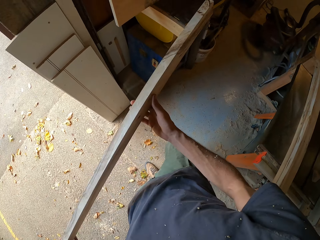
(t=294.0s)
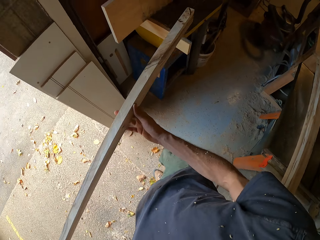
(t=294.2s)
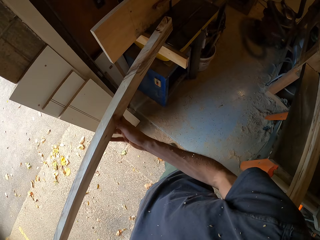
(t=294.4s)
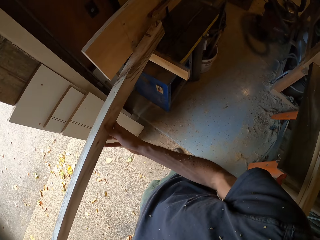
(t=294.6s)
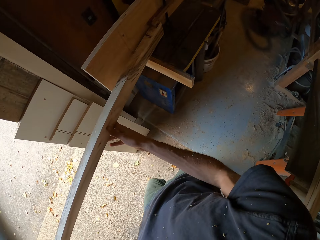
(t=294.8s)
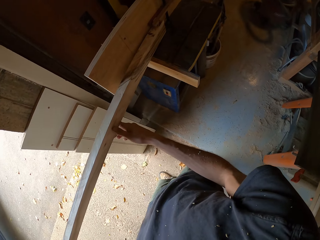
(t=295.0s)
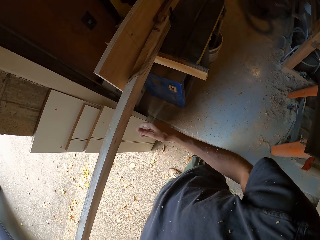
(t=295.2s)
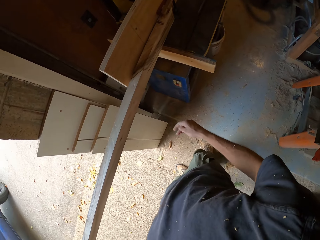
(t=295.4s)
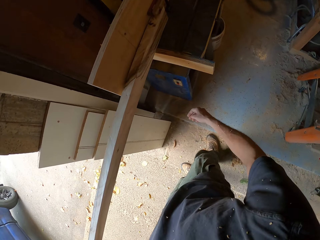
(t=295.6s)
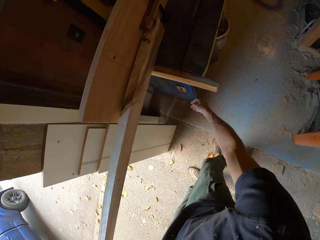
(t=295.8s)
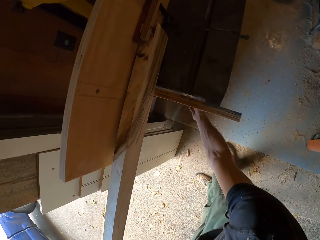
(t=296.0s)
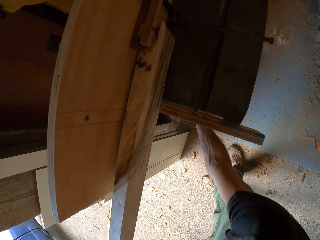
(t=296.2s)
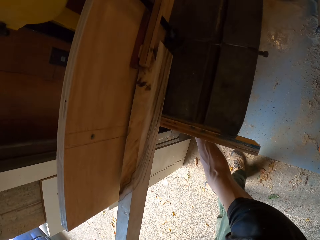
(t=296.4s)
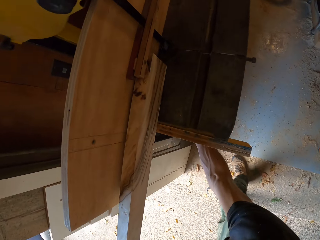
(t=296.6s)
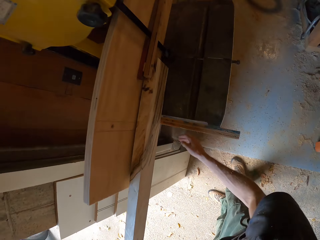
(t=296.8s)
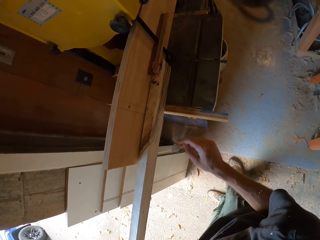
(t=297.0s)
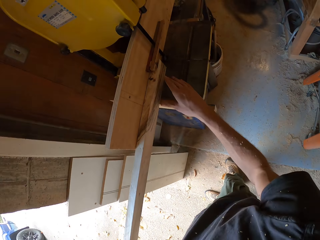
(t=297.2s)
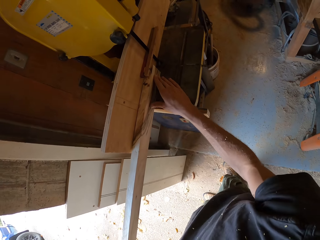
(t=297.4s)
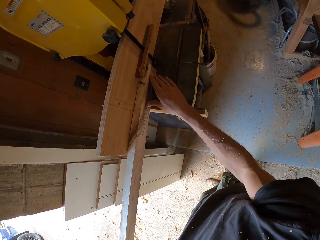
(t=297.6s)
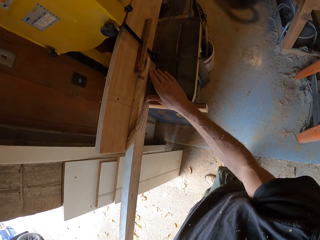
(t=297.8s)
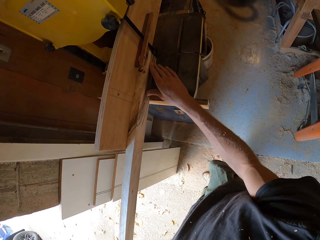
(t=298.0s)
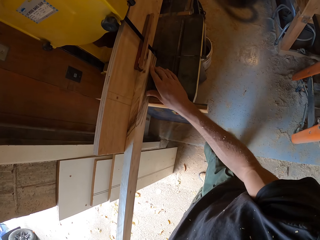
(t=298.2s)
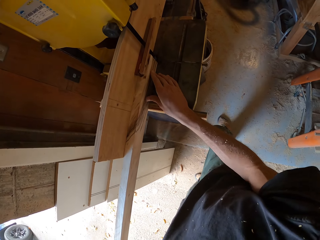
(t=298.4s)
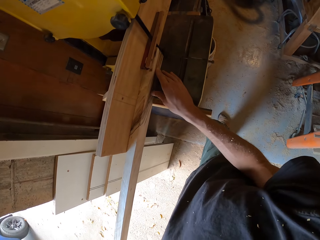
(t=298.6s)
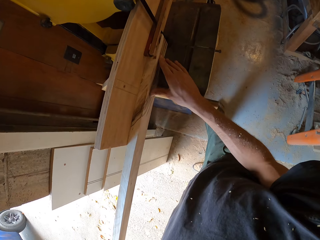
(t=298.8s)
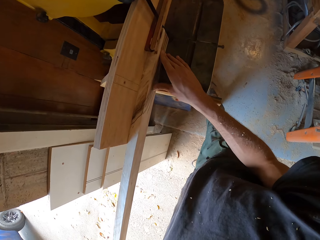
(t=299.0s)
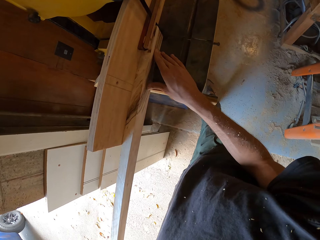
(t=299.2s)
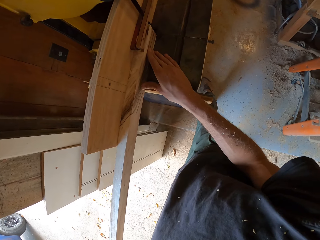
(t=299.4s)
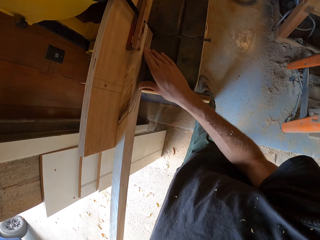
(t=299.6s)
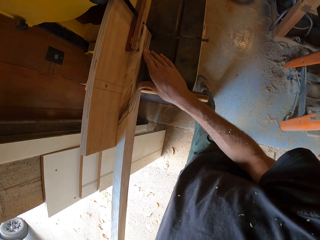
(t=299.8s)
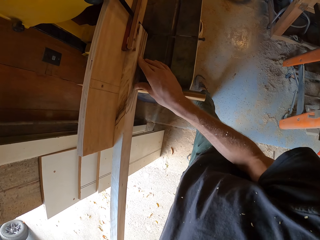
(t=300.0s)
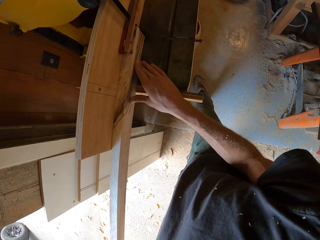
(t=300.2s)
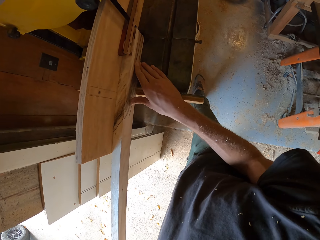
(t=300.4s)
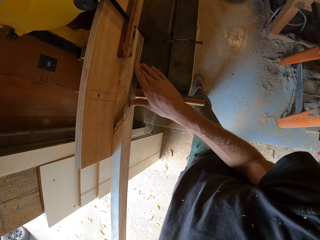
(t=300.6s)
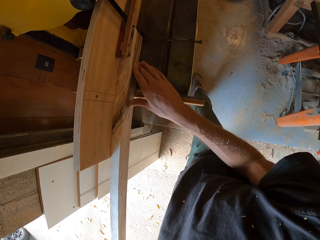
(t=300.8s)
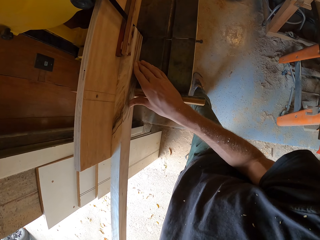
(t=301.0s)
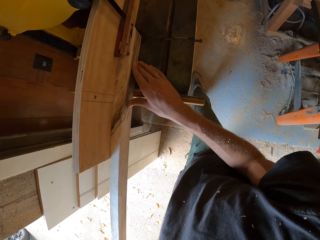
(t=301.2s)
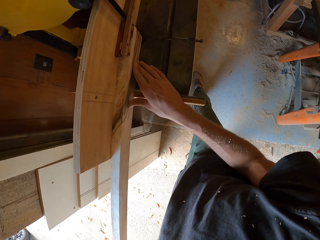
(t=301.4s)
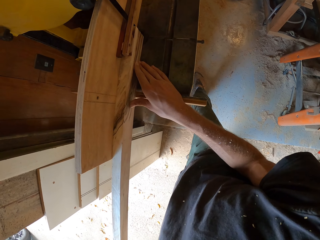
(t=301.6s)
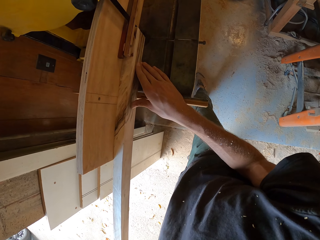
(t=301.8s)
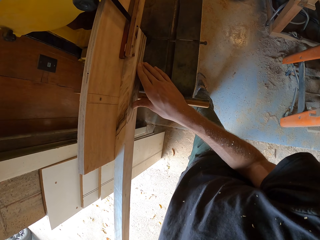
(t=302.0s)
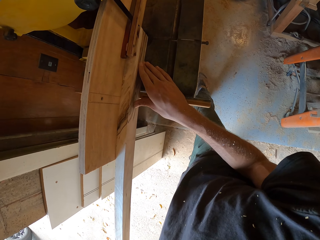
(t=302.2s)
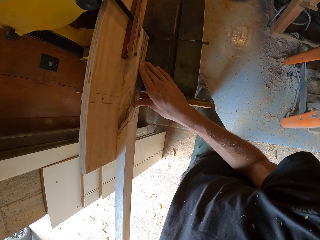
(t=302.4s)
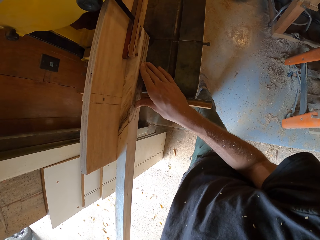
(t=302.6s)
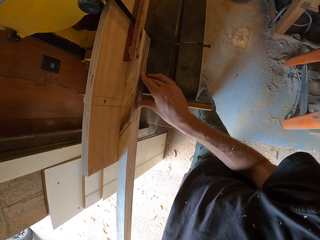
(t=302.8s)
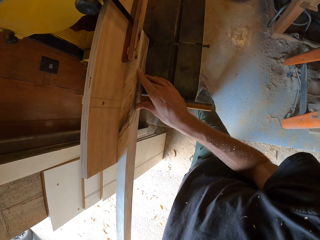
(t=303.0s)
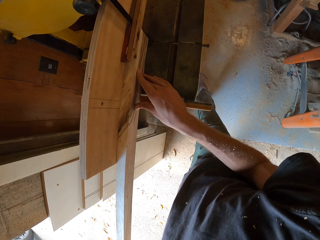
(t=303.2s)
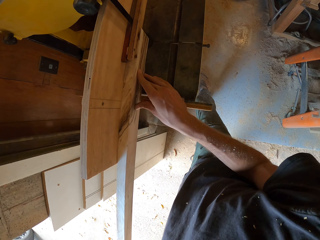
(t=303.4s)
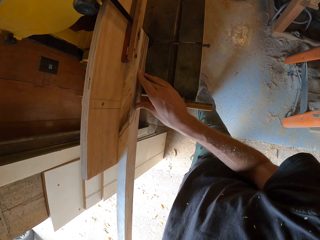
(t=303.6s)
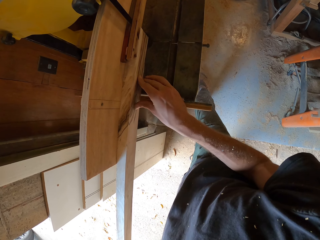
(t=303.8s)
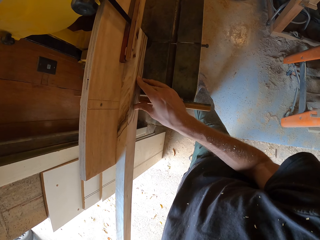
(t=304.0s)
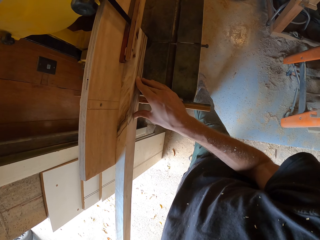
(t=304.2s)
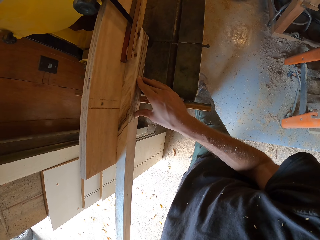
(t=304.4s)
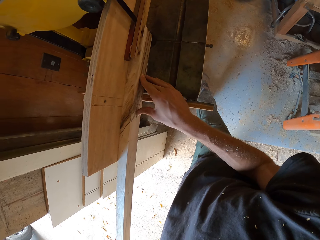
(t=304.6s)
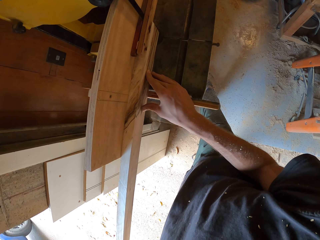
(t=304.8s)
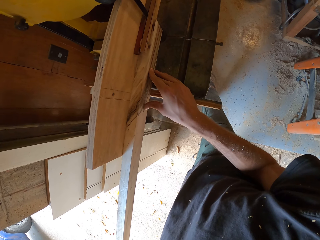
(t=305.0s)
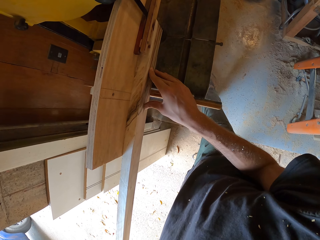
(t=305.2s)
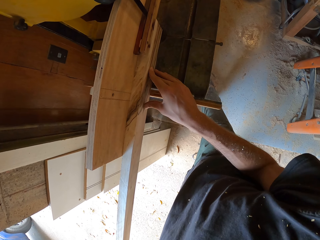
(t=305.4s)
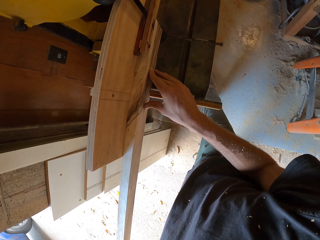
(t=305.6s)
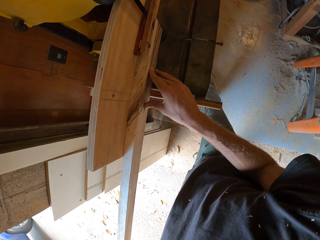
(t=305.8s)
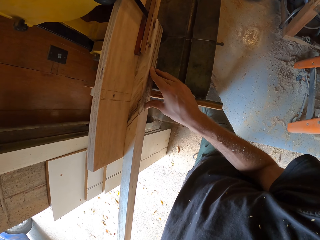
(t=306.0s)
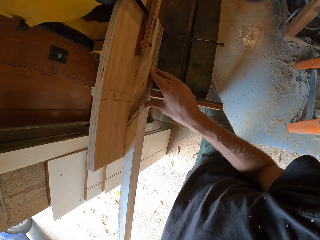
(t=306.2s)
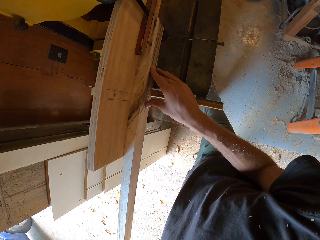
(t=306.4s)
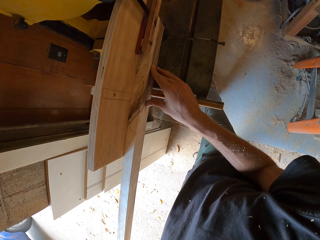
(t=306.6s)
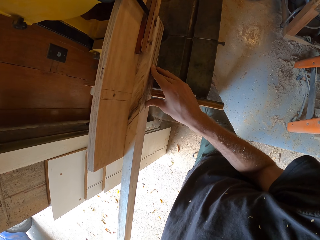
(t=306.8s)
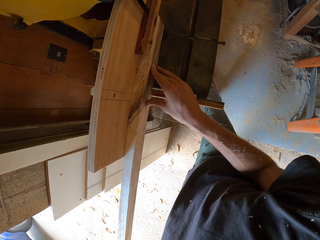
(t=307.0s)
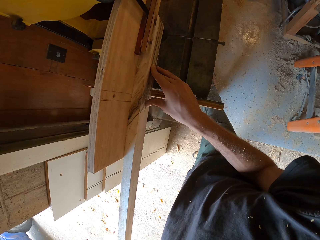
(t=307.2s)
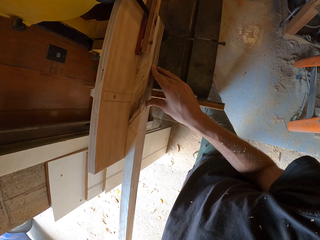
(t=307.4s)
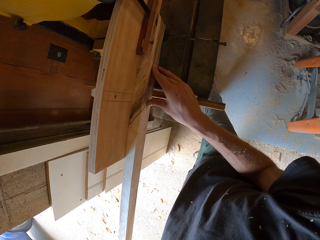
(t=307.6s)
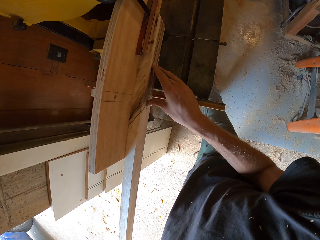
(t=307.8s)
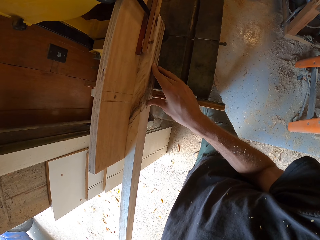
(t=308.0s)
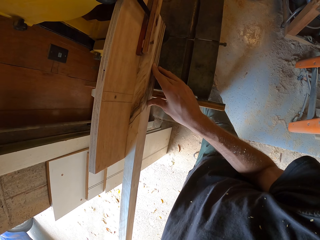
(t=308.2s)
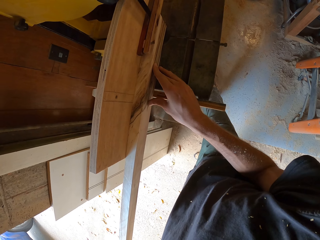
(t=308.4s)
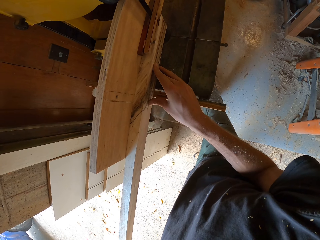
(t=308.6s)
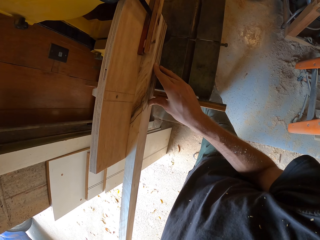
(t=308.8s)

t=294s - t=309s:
The camera wearer places the long piece of wood on the wood band saw or cutting machine. He puts his right hand beneath the wood band saw. He touches a surface. He cuts the piece of wood with the wood band saw. He moves his right hand forward in the workshop. He cuts the piece of wood on the cutting machine.

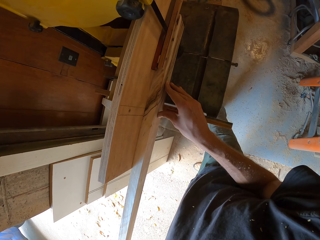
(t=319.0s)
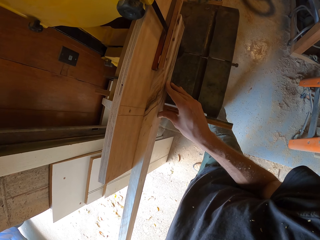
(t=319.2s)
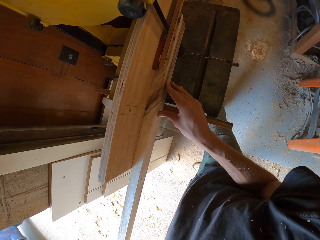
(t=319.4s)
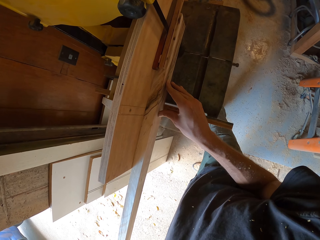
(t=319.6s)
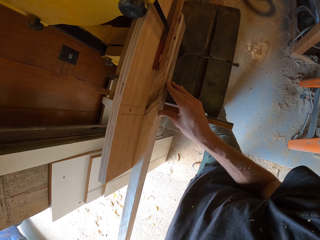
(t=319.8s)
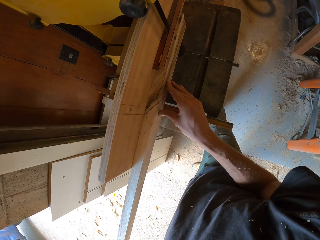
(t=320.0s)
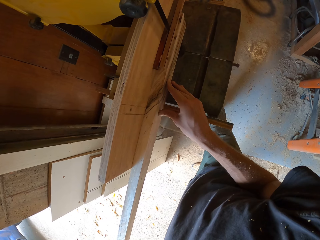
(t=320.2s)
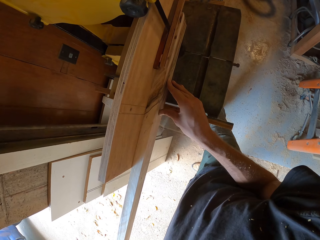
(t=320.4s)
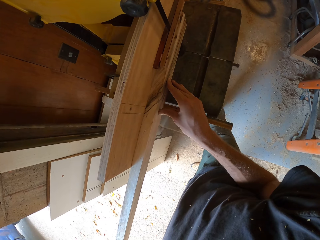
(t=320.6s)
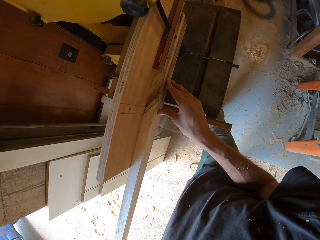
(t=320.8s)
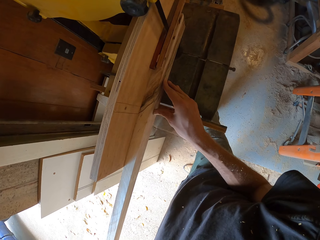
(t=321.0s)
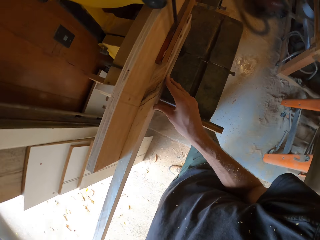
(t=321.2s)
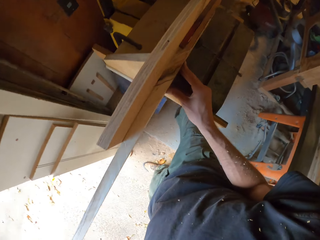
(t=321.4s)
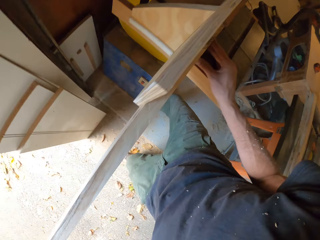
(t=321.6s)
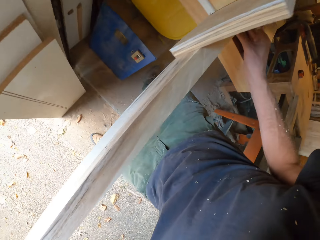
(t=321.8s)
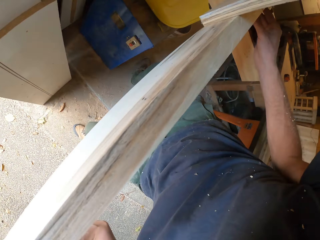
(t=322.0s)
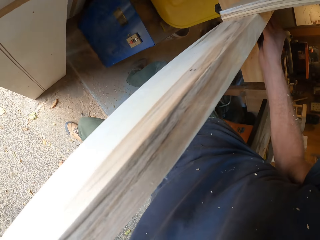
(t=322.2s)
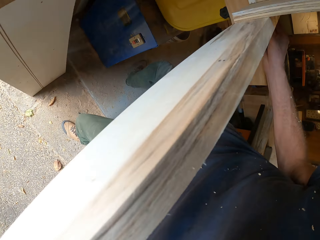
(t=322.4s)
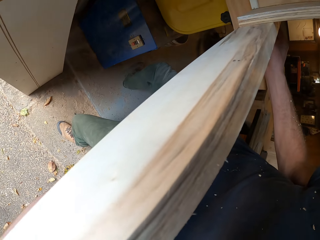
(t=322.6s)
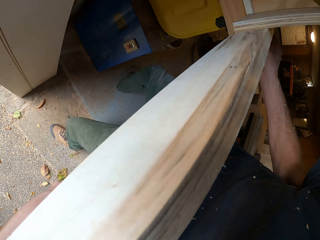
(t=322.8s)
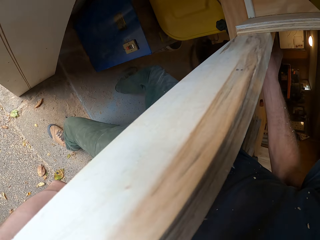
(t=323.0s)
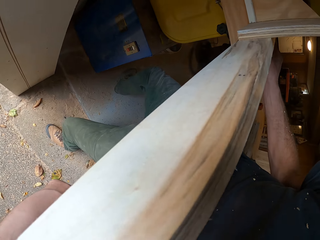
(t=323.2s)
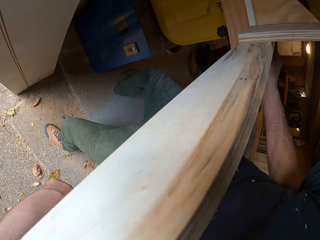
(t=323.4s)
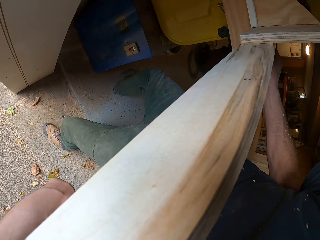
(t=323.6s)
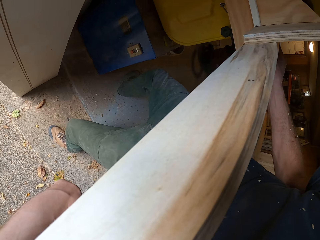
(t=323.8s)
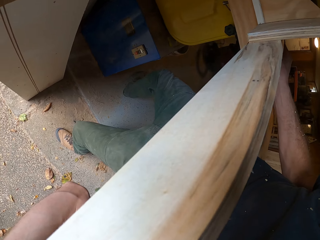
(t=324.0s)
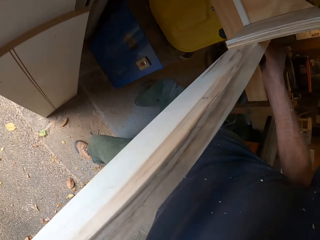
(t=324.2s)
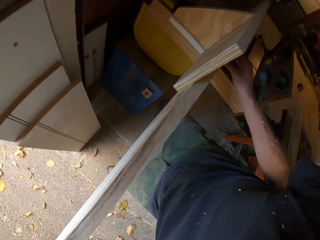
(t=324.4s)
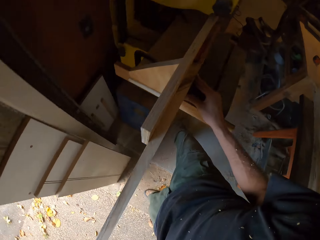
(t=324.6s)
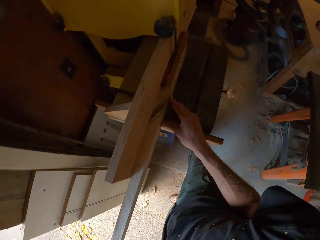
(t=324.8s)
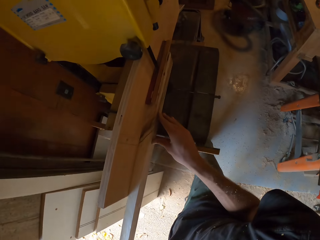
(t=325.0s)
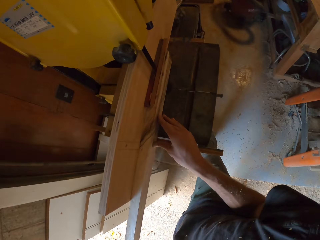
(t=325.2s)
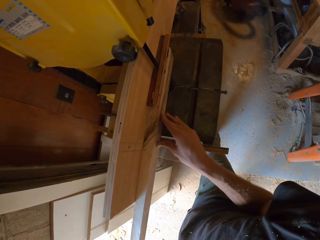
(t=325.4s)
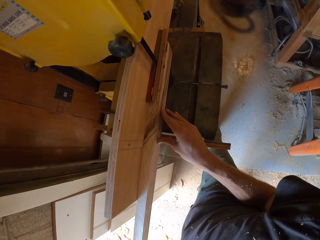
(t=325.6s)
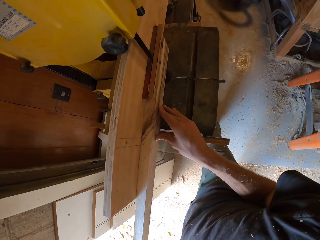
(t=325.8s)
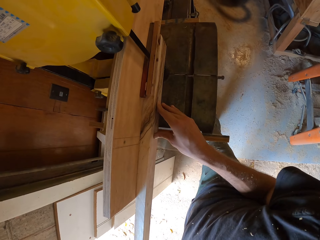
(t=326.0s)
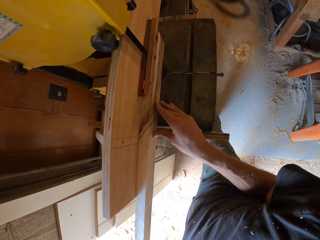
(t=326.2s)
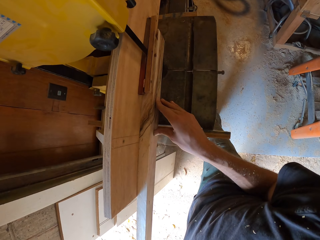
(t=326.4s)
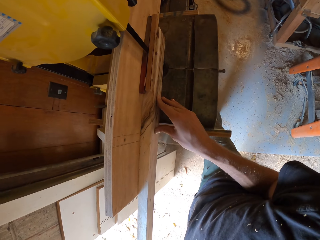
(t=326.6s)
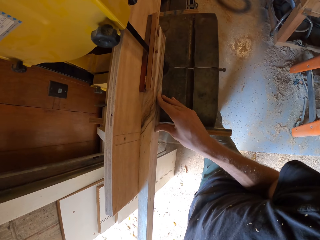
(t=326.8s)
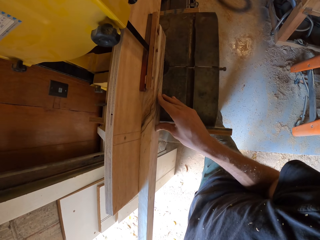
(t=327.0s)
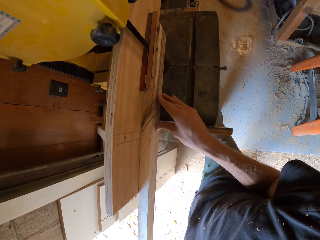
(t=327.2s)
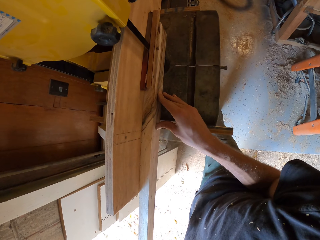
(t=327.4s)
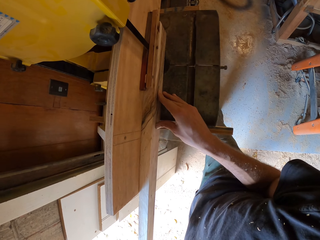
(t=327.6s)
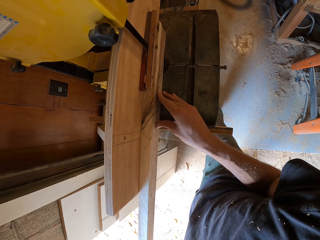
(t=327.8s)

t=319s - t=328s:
The camera wearer moves sideways to his left in the workshop.
